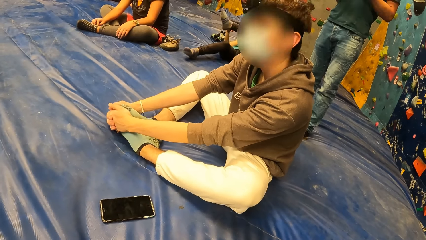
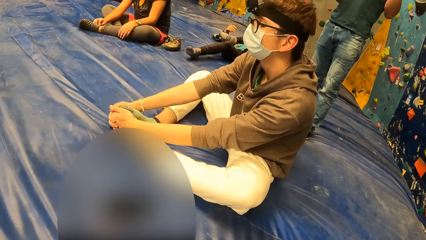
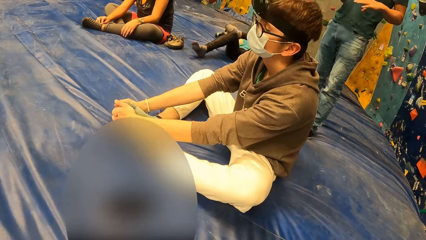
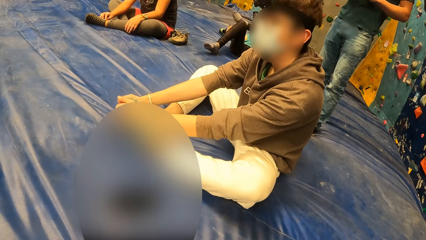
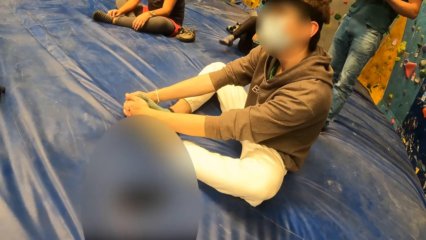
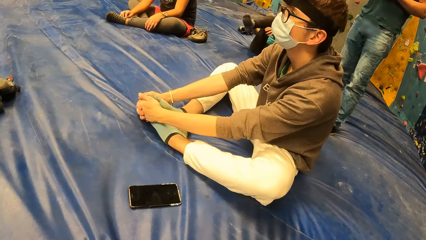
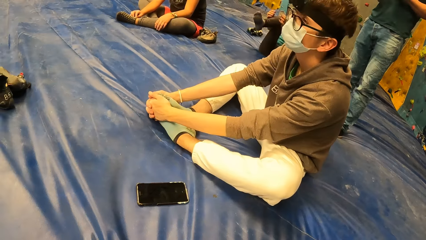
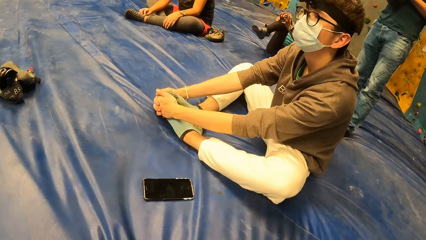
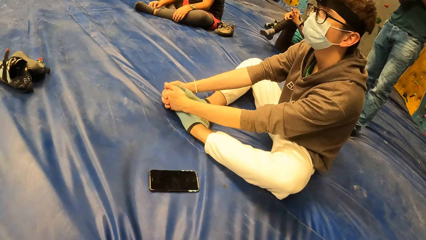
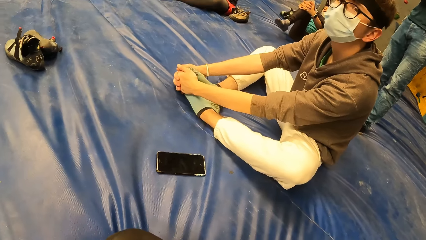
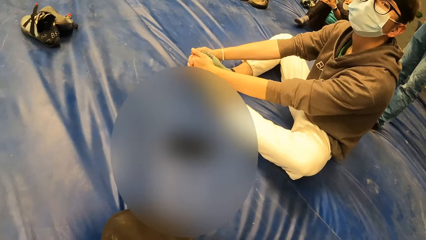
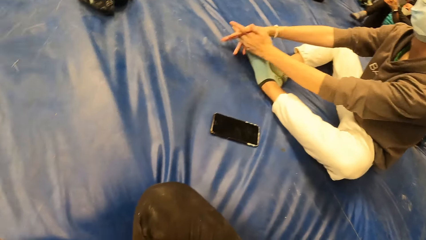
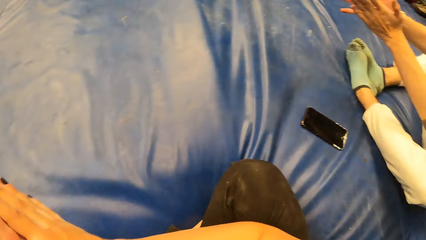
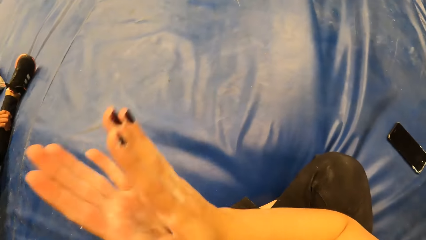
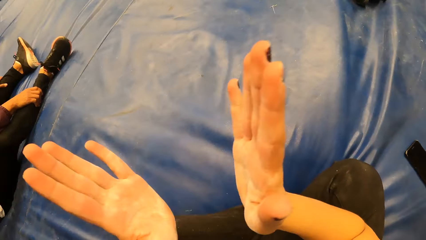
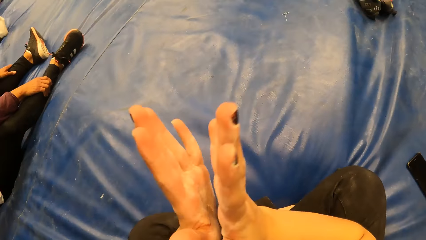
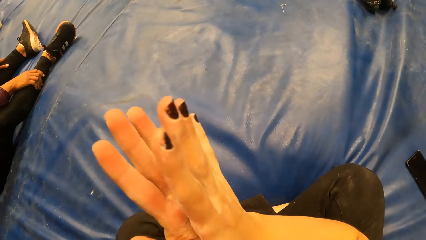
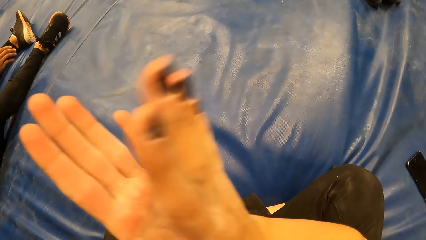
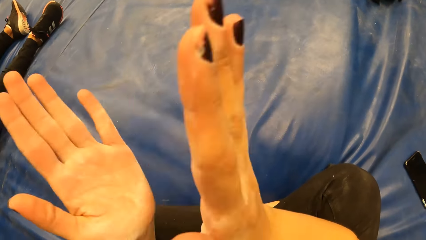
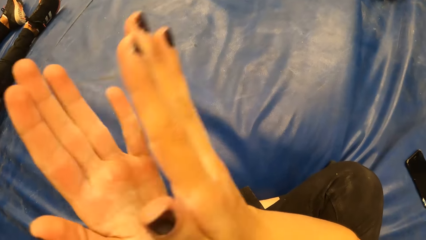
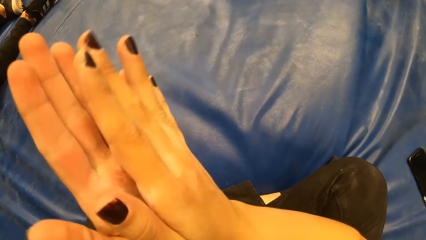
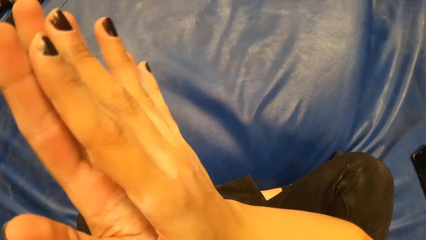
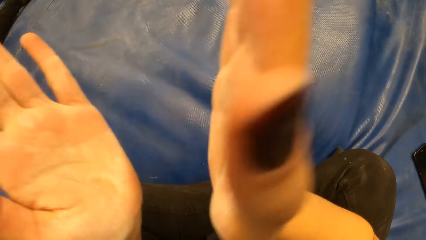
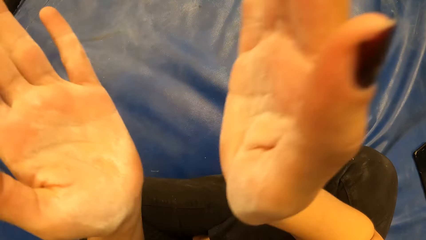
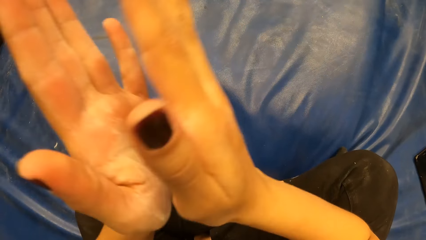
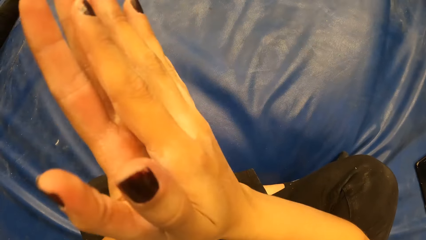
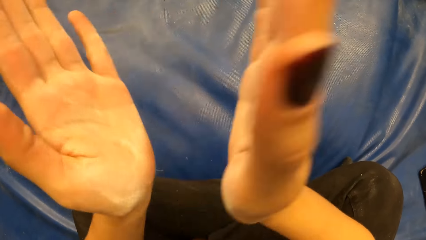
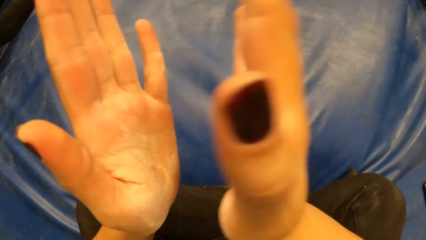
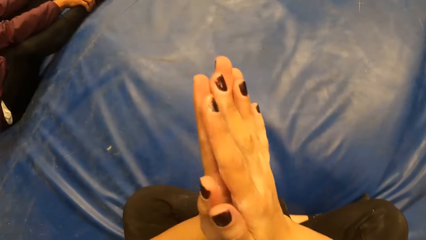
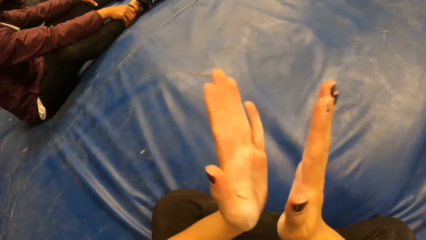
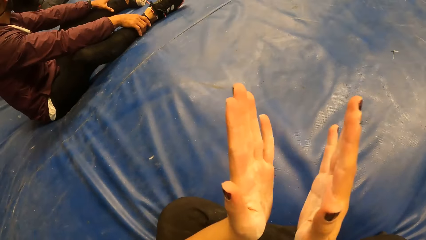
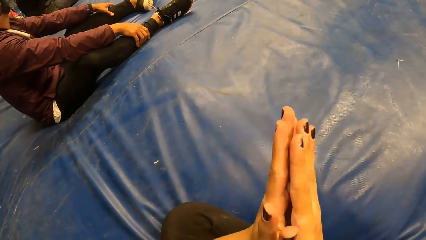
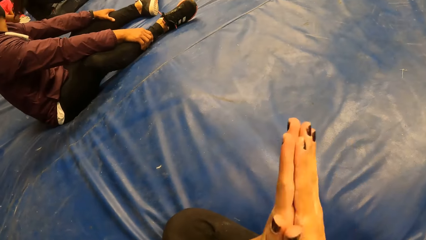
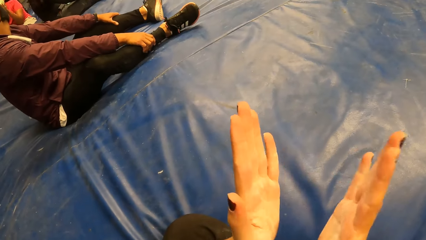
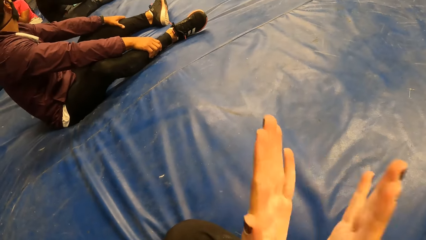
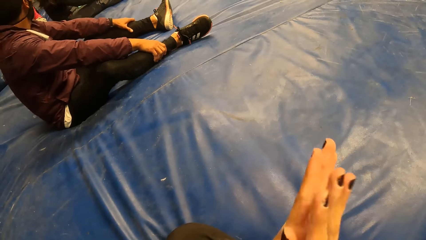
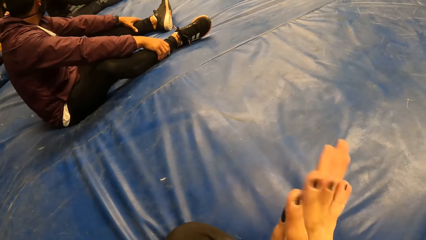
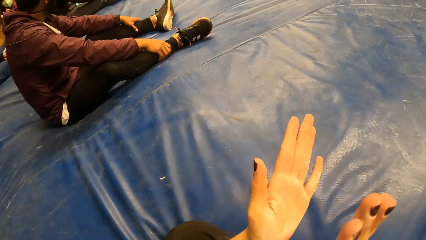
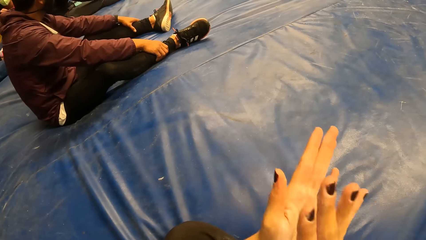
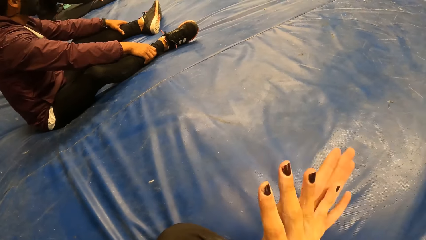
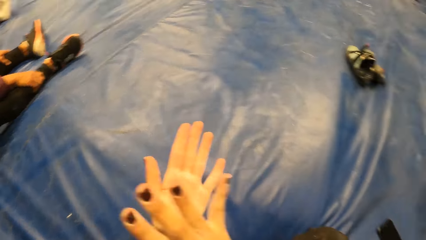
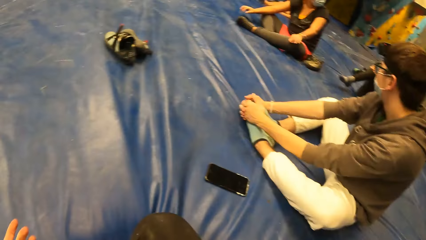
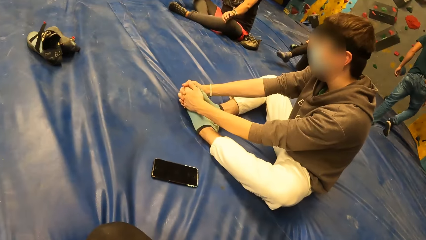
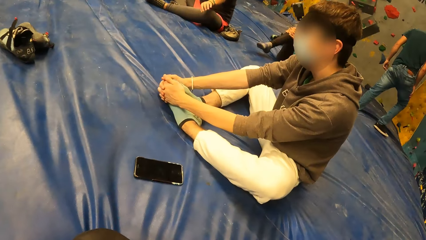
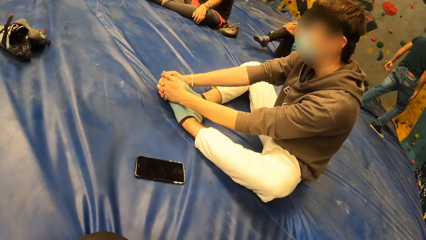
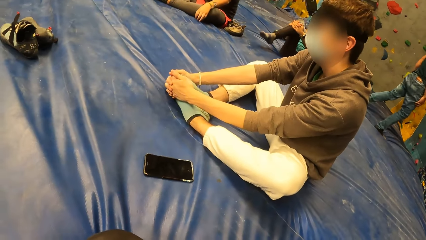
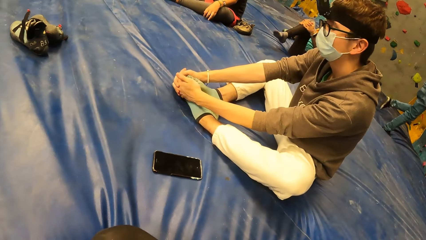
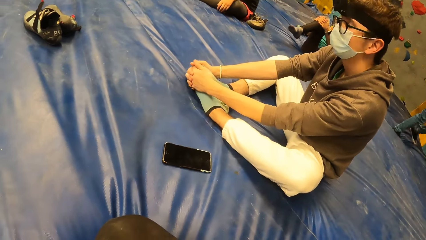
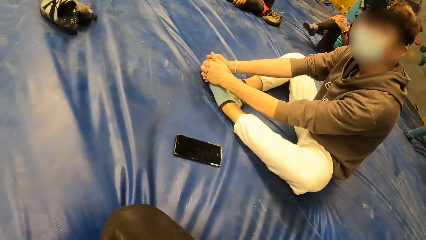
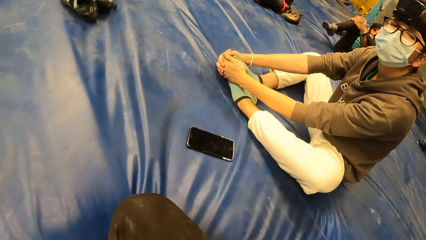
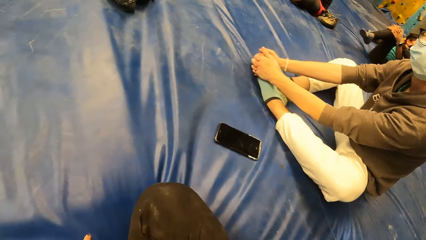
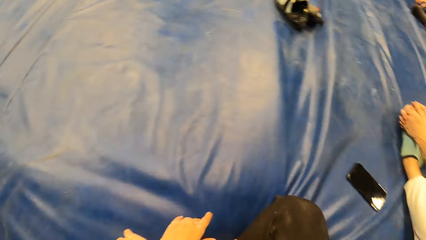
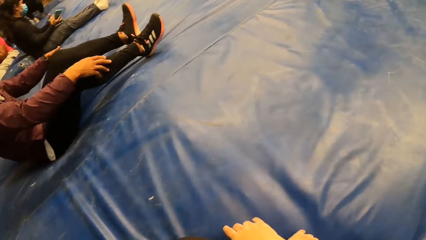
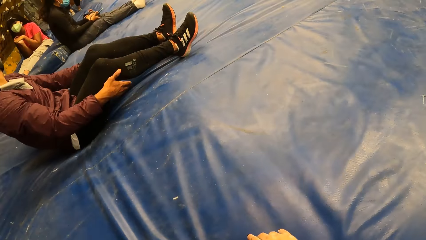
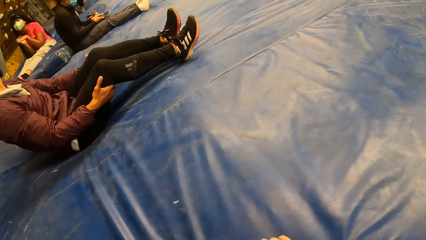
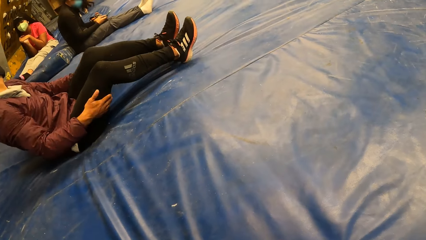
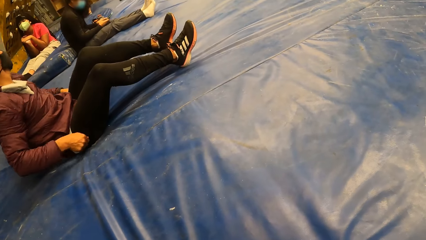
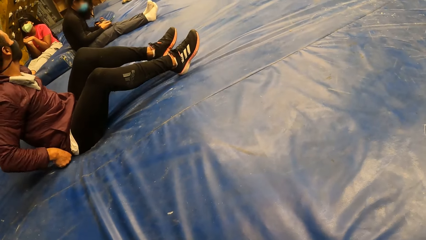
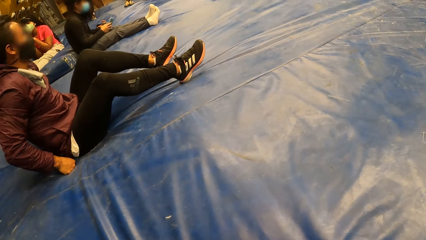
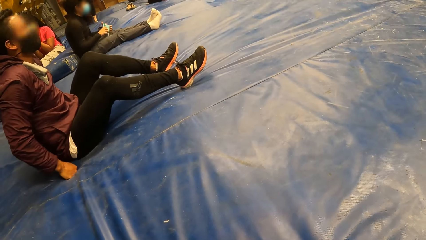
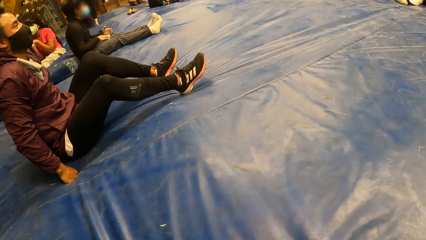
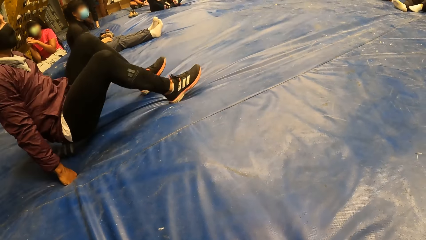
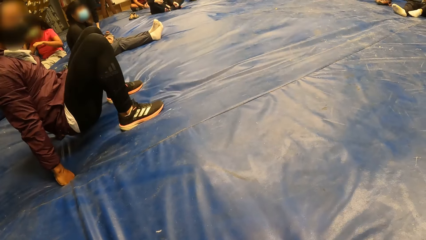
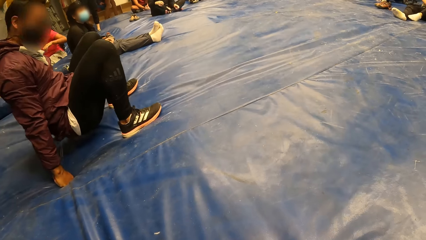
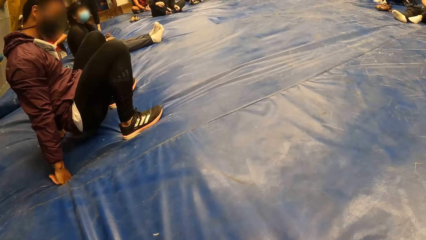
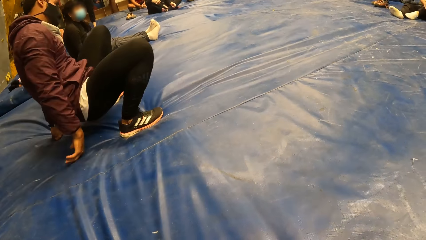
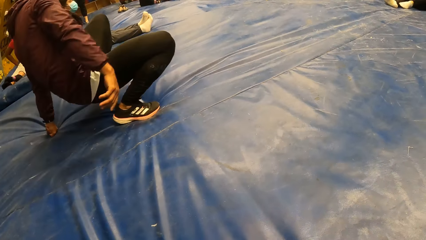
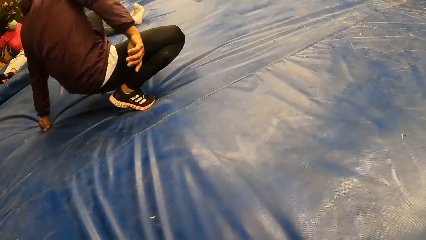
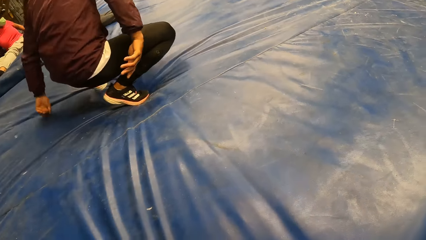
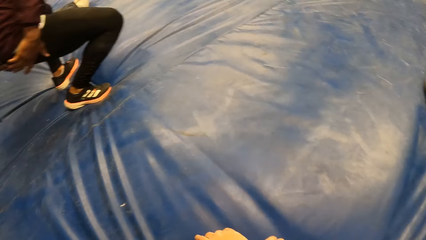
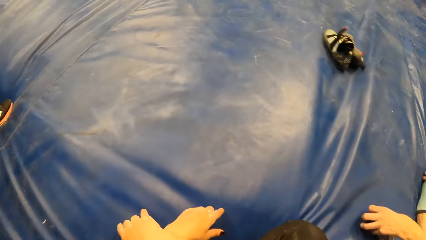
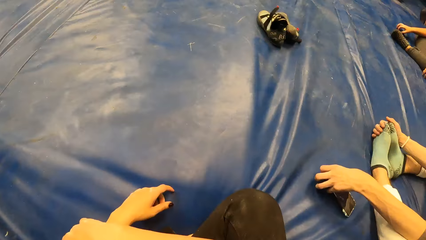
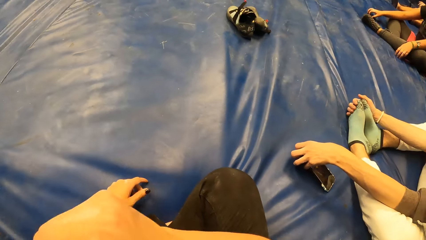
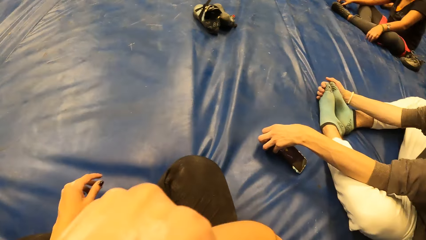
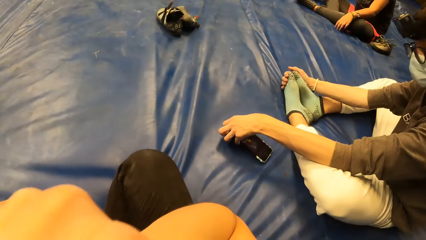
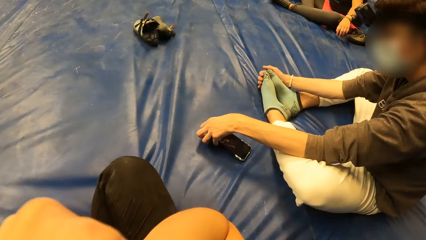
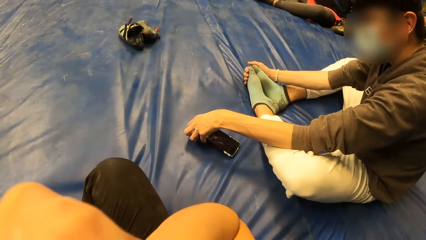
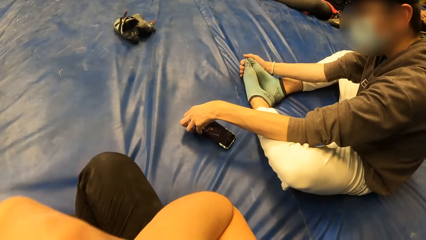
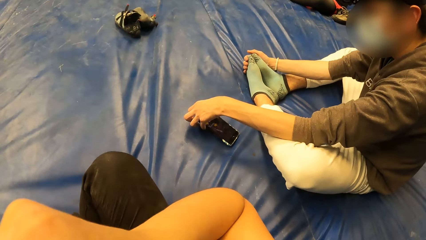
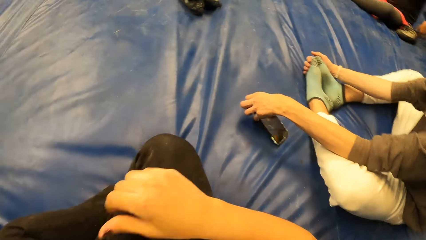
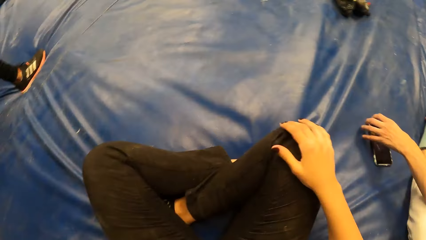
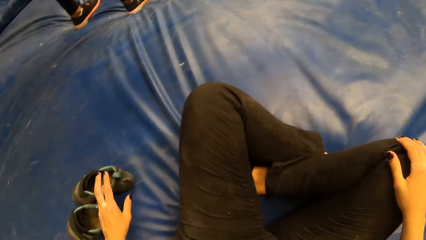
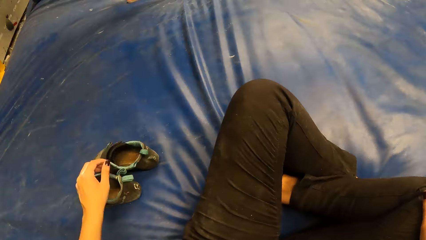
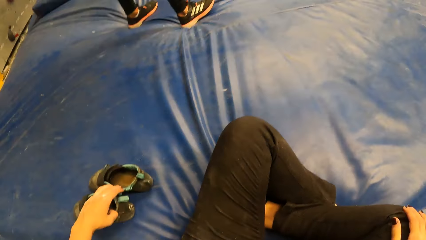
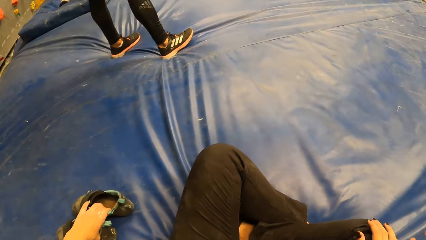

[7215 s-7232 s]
The camera wearer claps their hands. They stare around. They align a camera with their hand.
